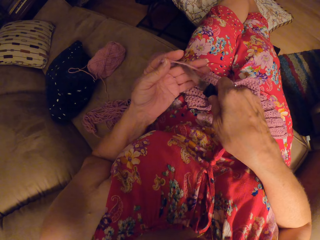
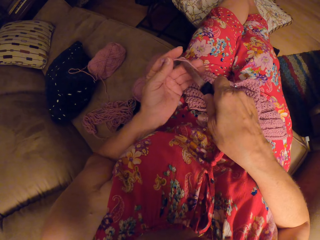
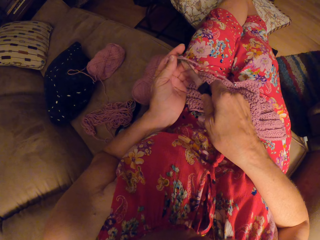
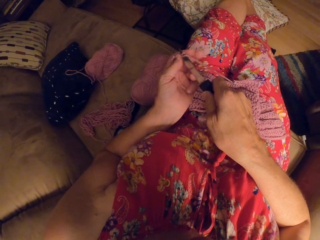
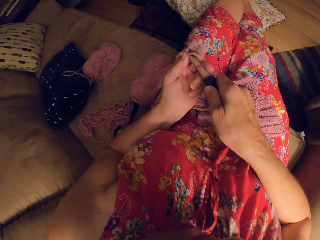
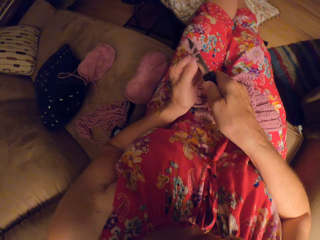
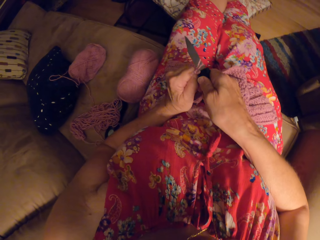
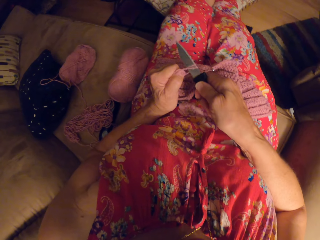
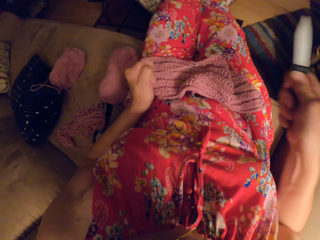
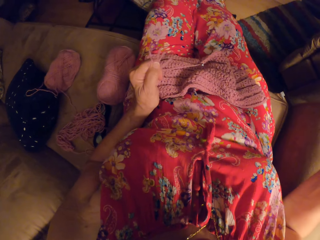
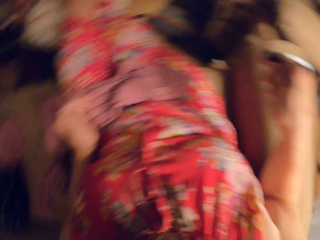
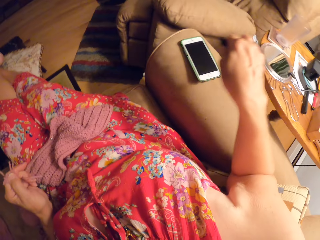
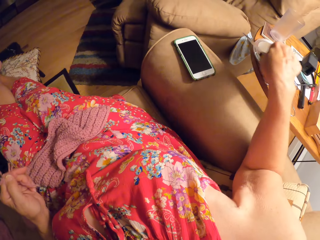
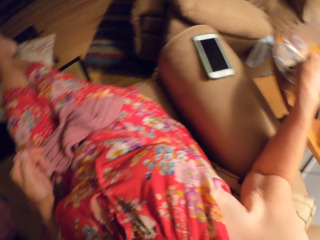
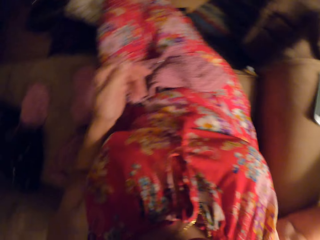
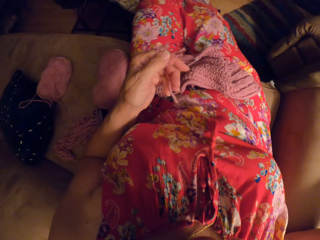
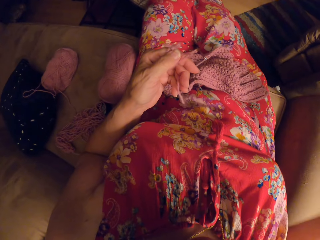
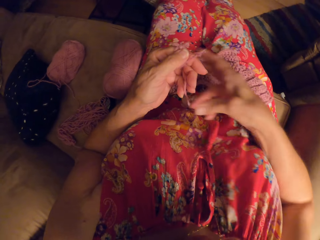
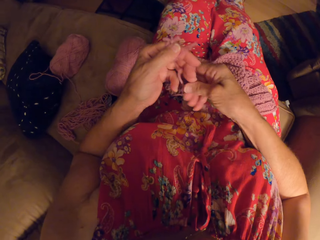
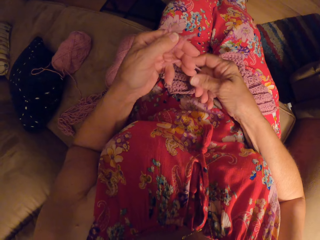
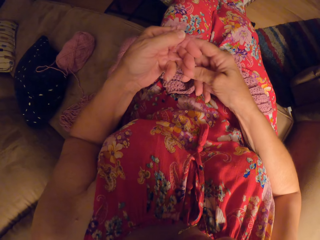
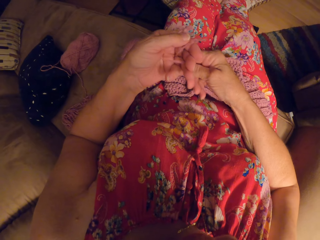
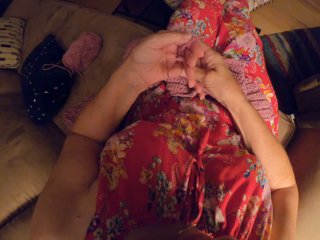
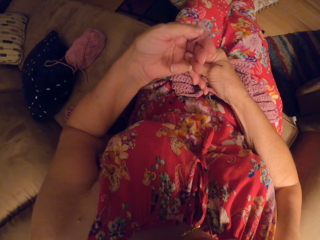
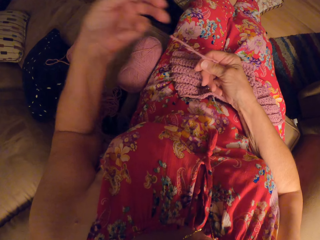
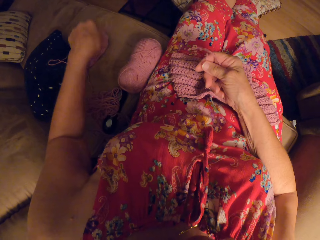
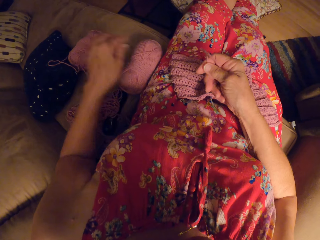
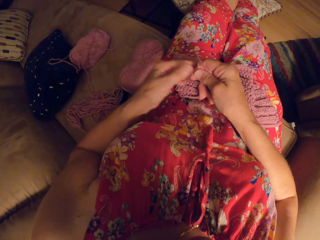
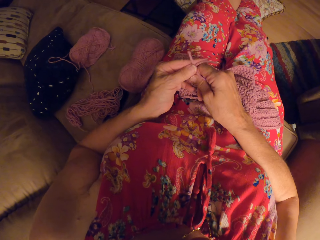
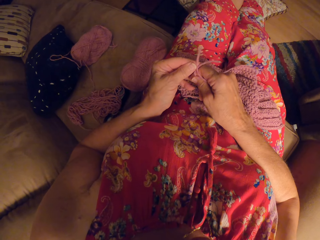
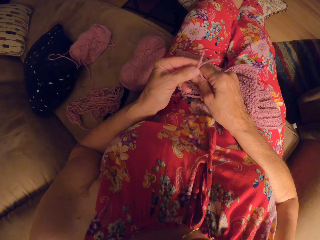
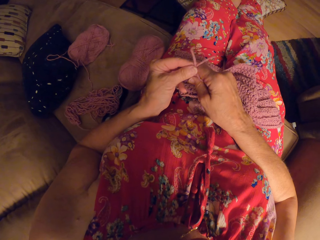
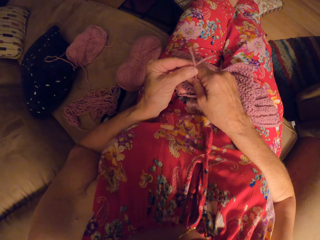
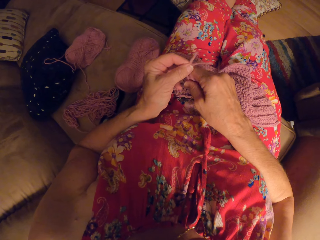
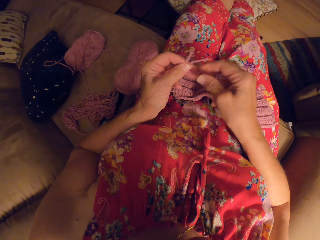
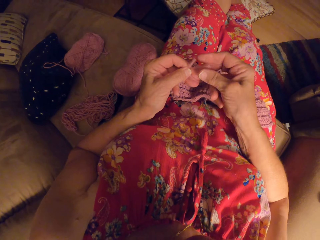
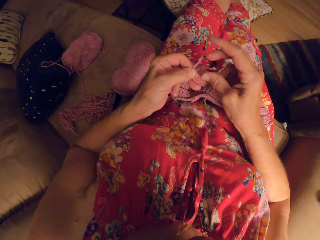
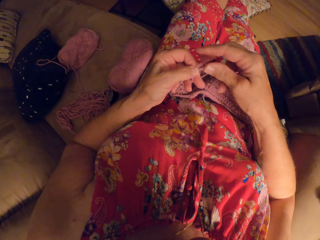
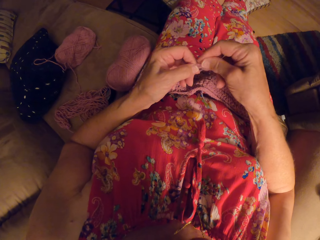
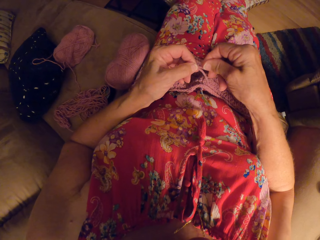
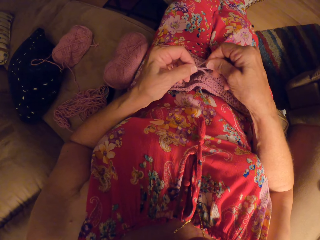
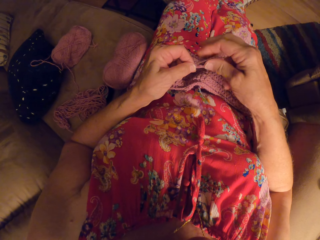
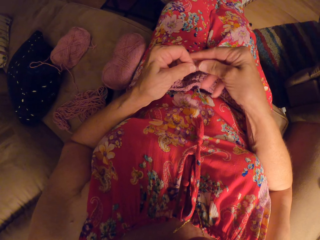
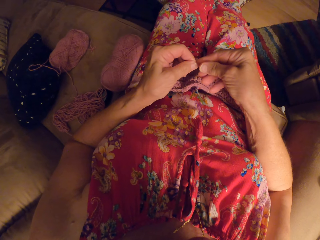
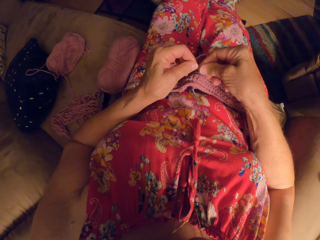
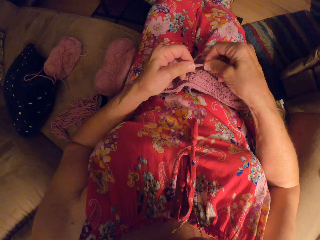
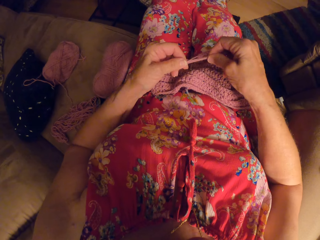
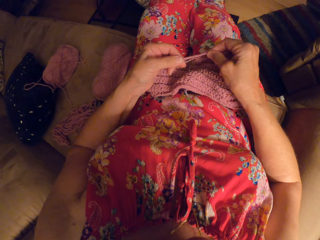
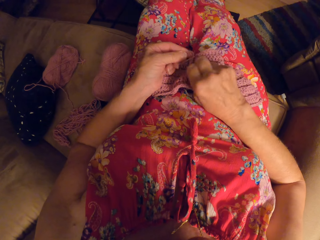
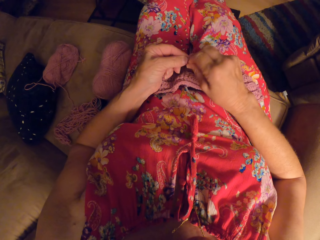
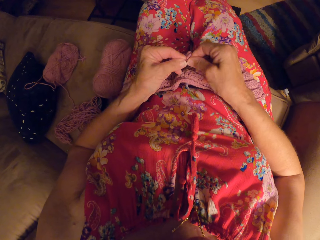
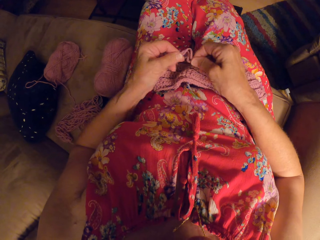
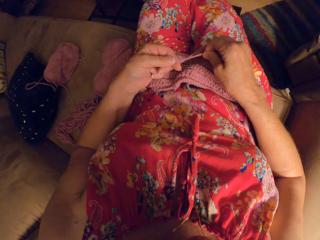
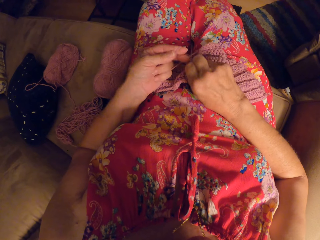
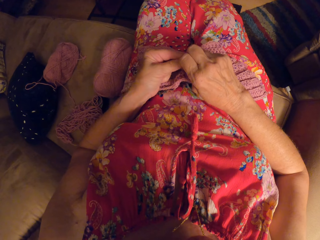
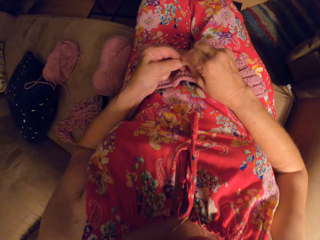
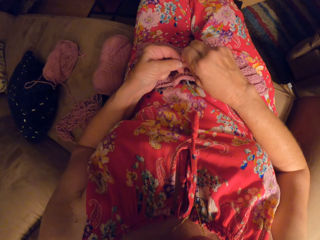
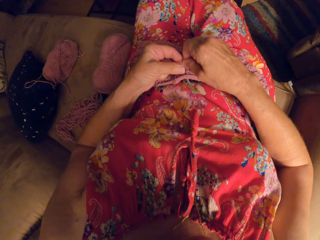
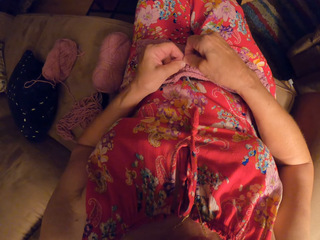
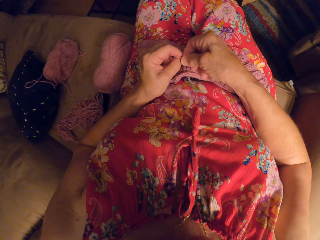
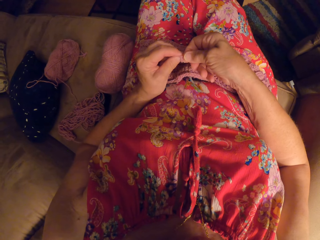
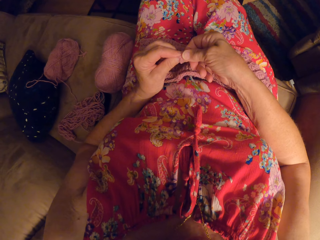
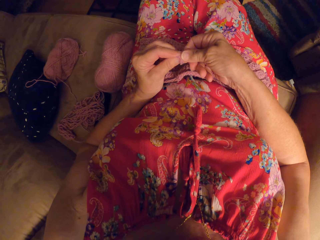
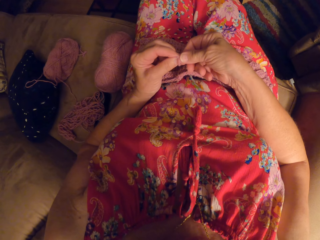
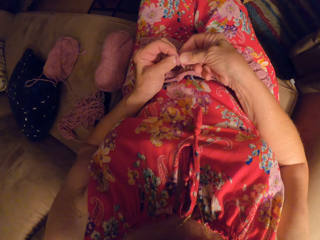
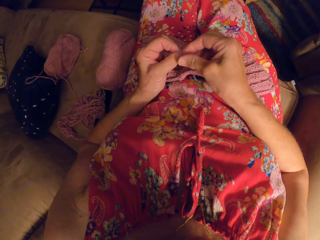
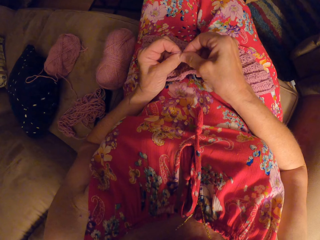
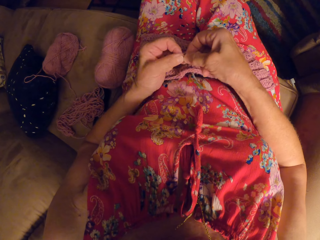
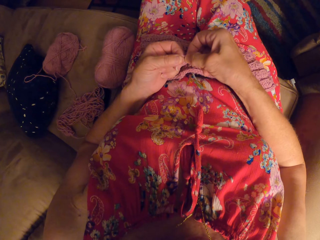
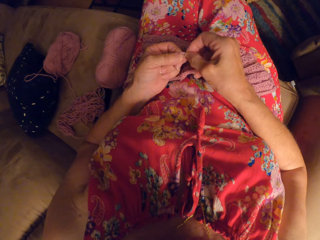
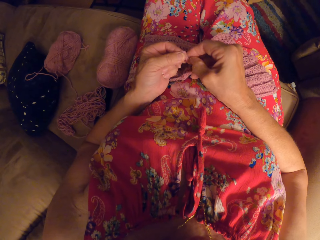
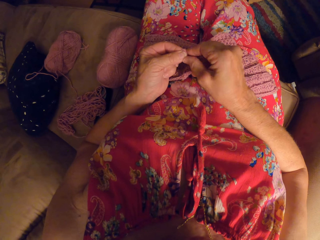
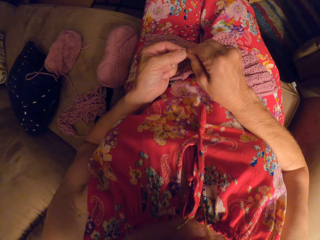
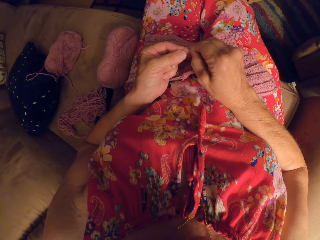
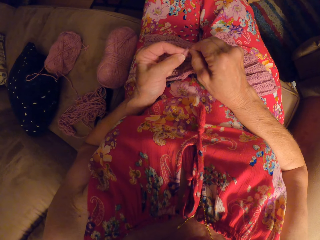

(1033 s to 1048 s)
The camera wearer cuts the yarn with the knife. They drop the knife on the side table. They tie a knot.

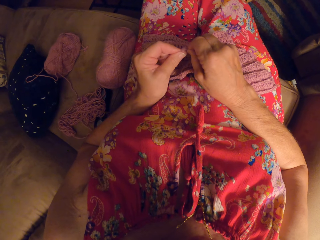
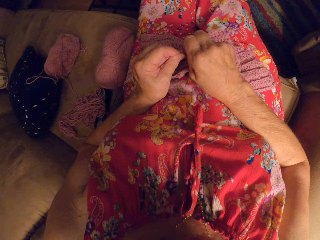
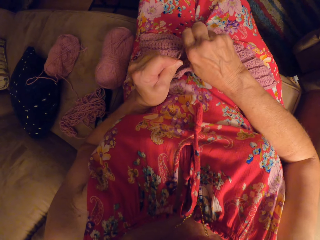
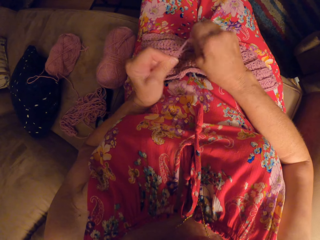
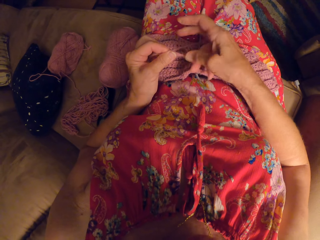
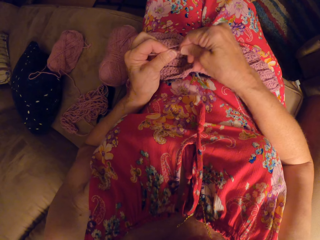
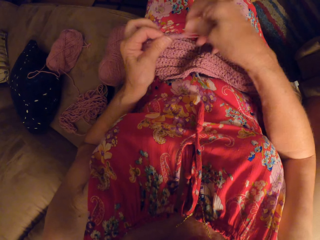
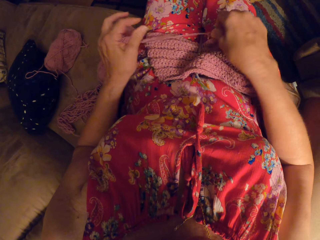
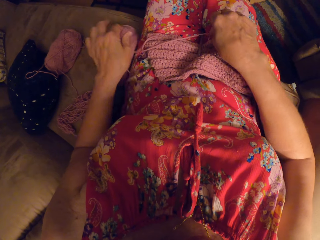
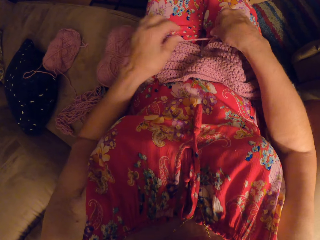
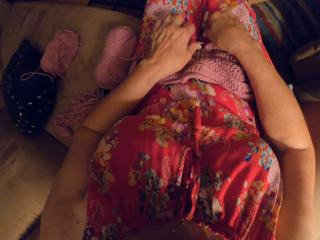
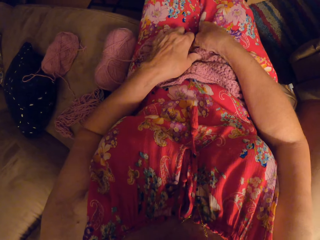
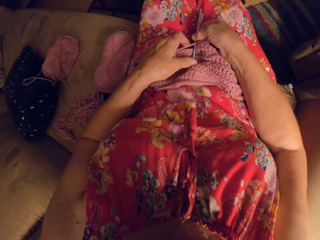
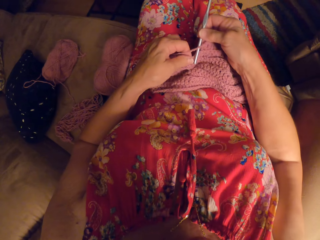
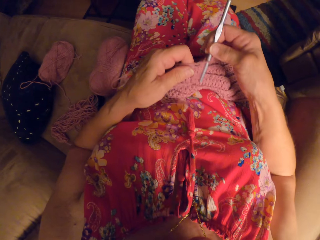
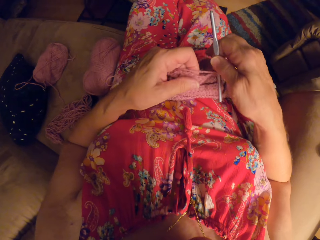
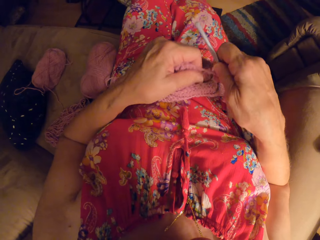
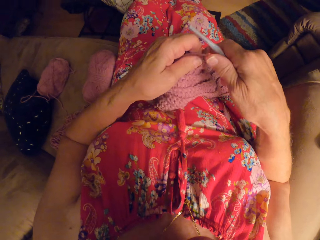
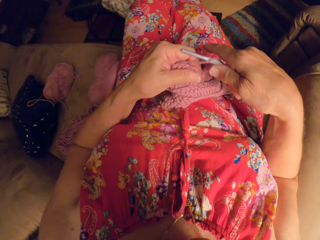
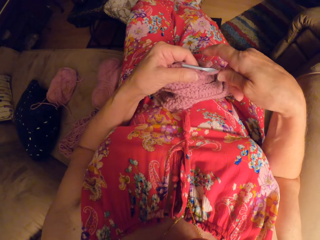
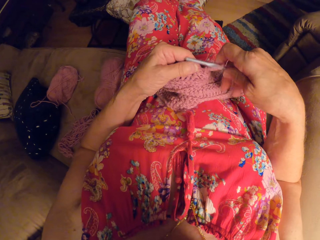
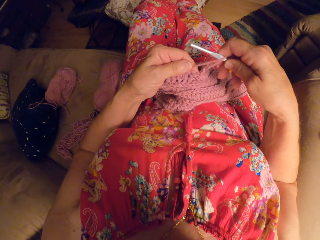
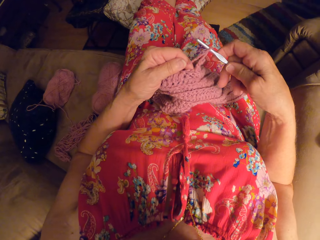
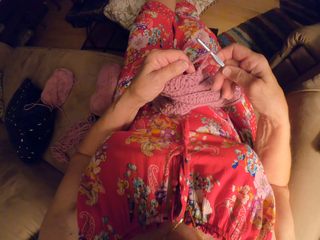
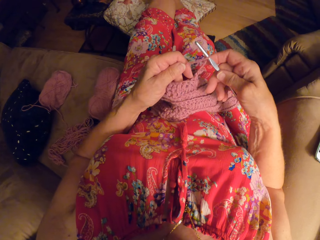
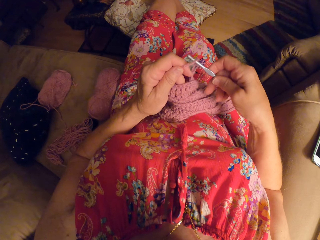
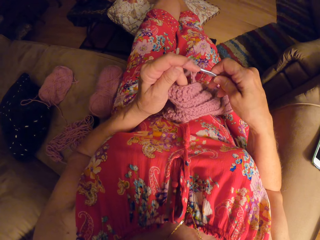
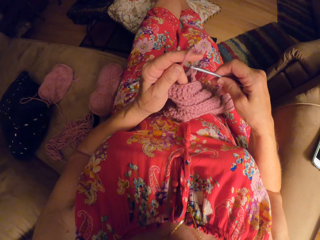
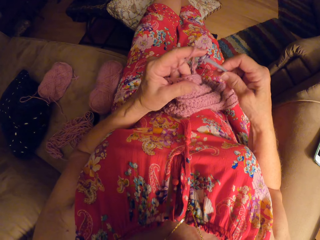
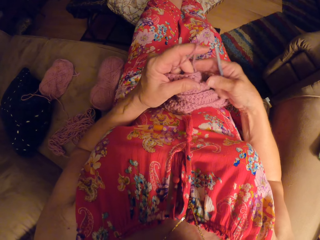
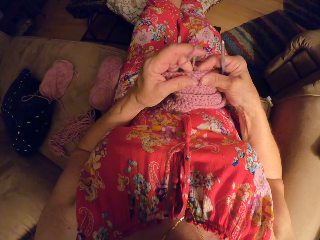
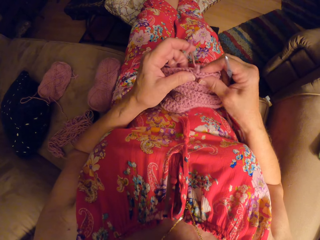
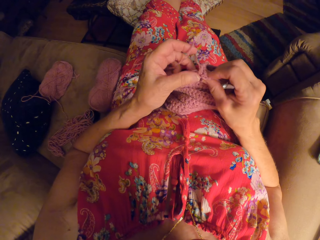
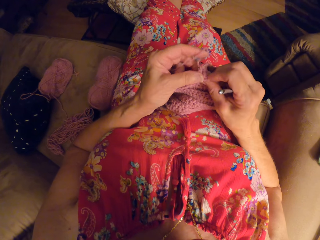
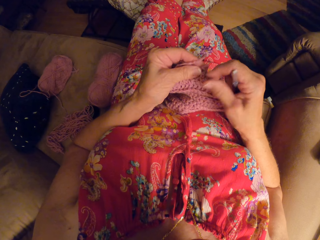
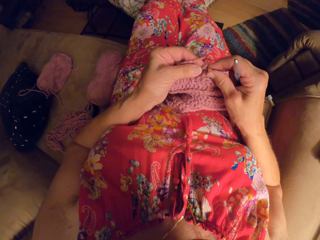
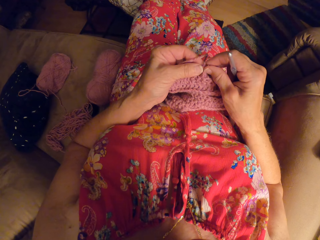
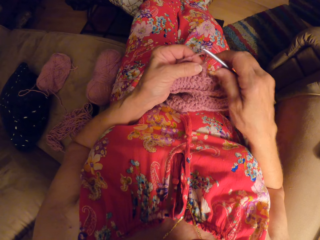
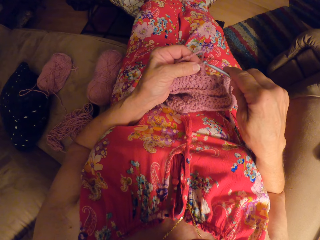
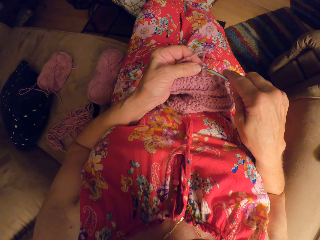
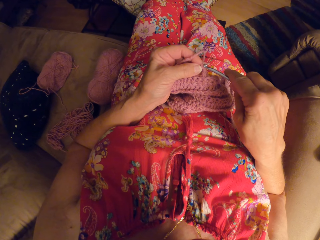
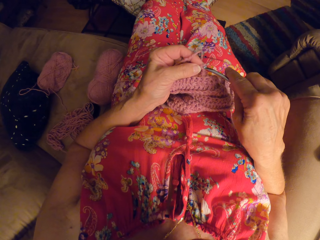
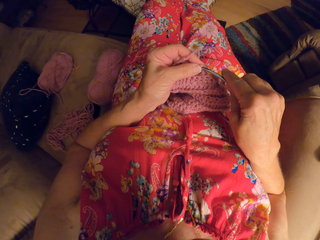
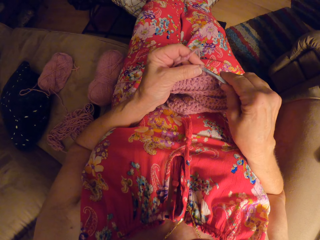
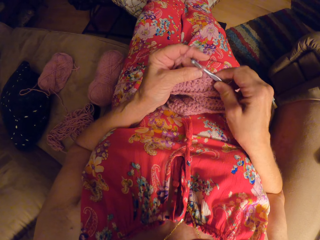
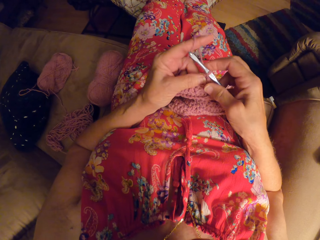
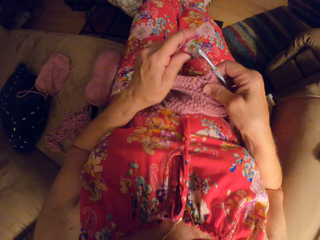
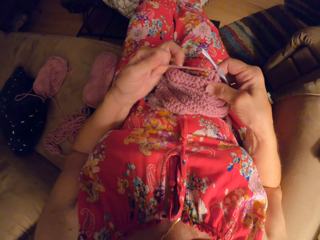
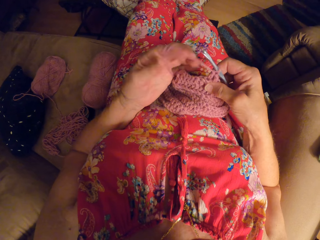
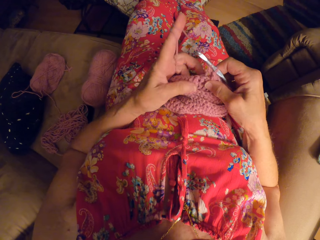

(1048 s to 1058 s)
The camera wearer picks up the crochet. They crochet.
